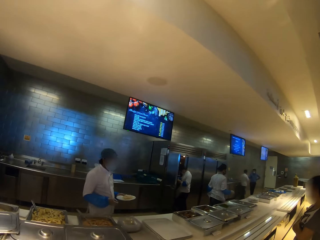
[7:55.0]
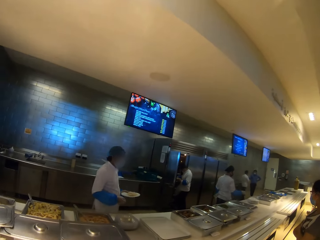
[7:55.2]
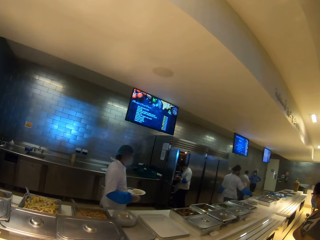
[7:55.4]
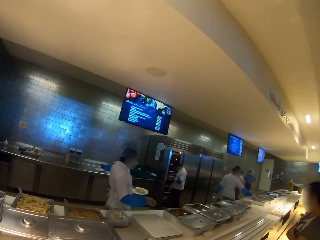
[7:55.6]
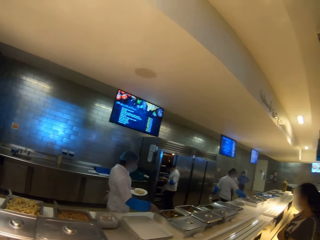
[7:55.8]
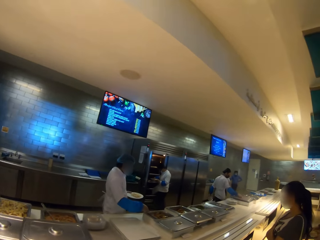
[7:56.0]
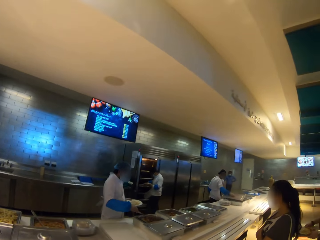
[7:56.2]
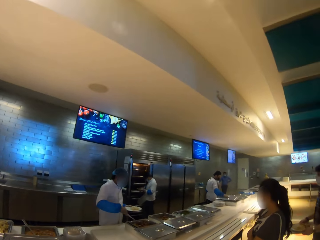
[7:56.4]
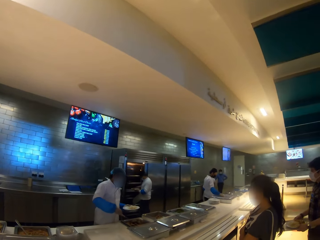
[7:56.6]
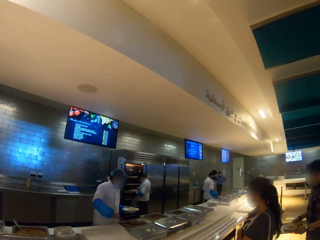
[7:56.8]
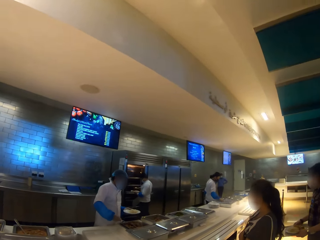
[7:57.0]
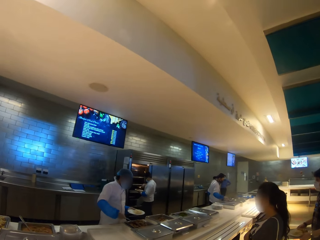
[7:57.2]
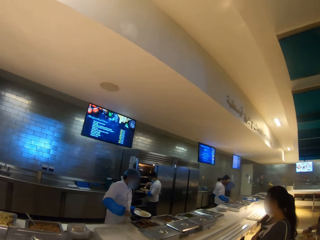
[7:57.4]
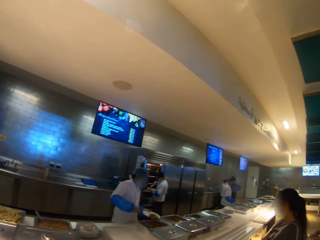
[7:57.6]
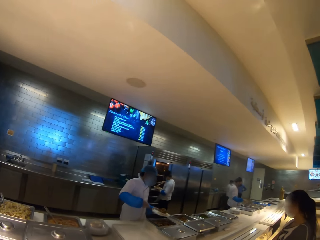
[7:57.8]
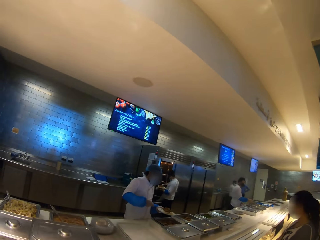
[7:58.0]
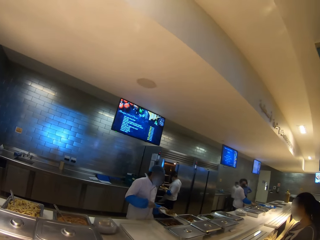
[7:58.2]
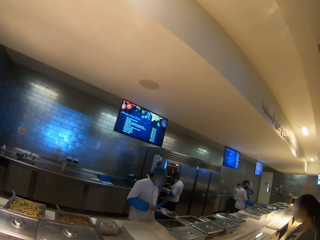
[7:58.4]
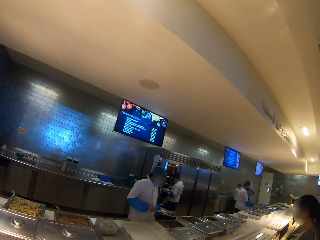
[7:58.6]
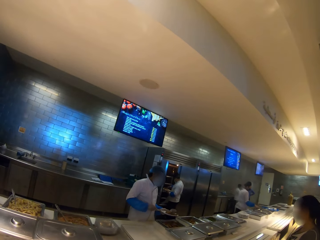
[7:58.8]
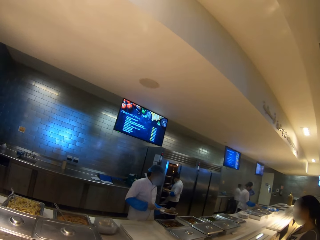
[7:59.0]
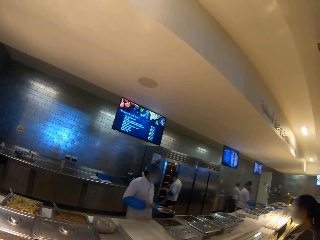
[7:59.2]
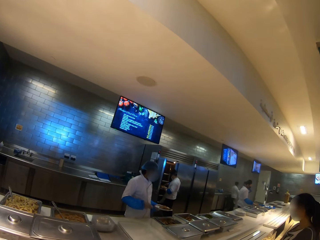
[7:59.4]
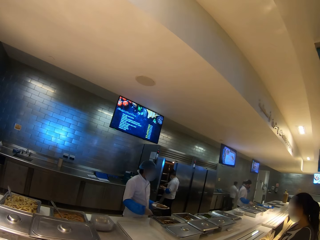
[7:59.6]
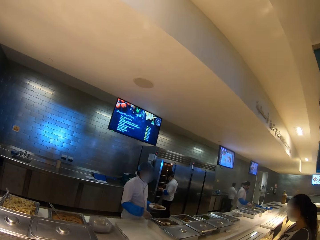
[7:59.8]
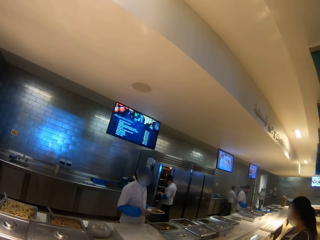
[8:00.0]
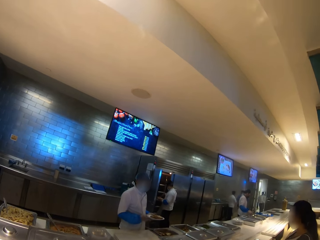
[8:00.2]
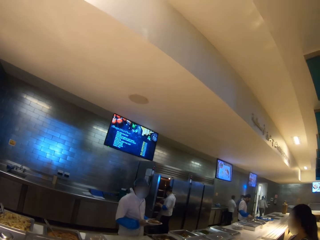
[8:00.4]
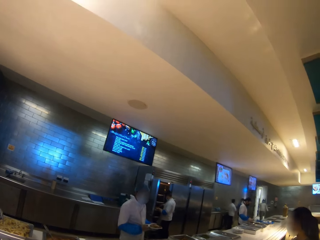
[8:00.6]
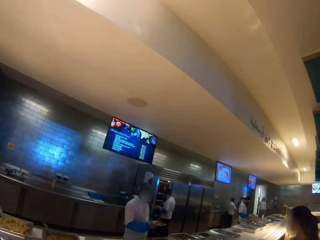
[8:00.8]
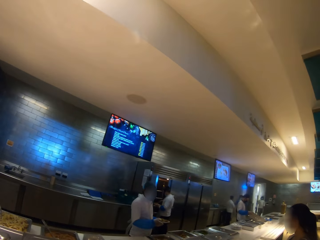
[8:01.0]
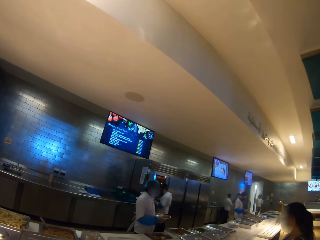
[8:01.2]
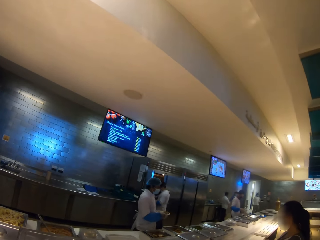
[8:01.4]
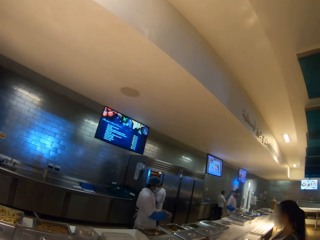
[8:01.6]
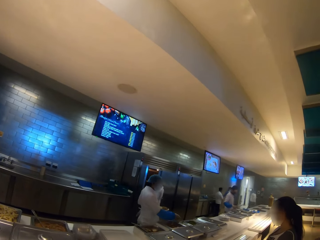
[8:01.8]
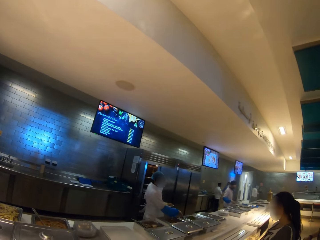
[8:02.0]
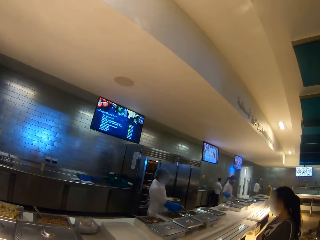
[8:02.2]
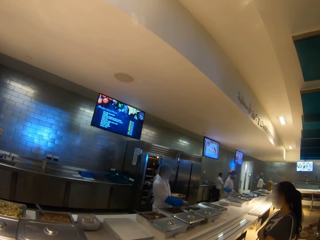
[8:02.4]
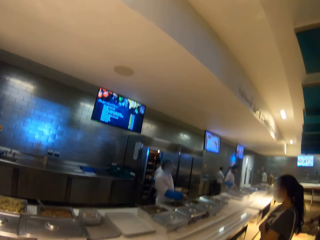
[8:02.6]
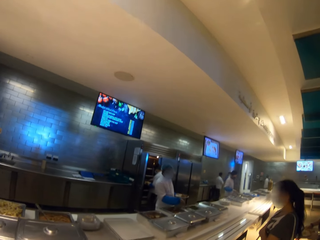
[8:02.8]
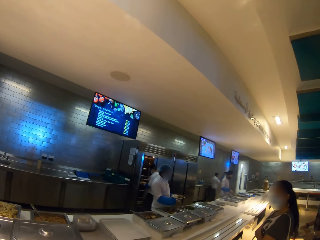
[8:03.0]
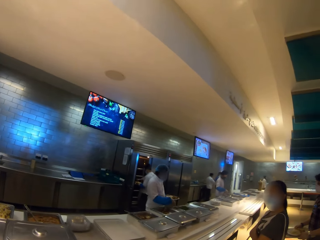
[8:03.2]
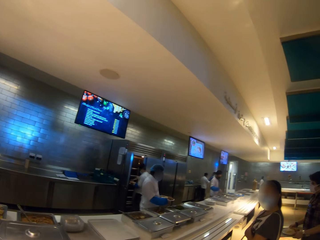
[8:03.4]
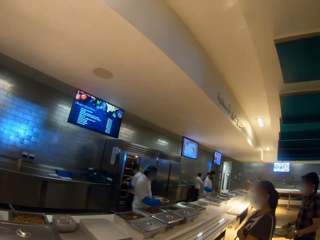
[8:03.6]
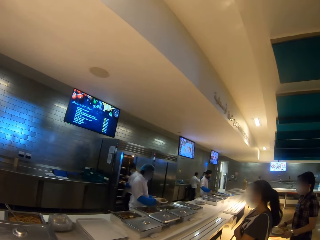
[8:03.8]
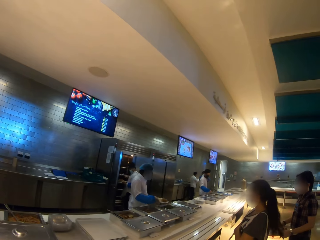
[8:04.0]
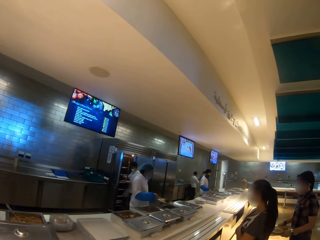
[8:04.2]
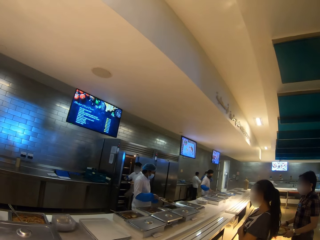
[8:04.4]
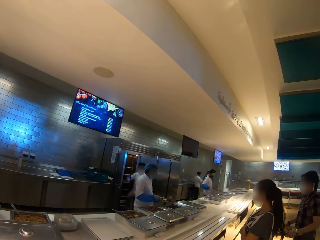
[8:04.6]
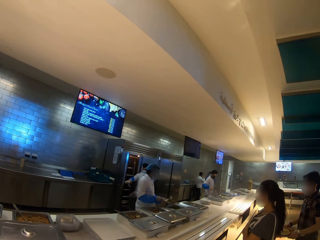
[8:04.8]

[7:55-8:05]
The camera wearer looks around the restaurant. A person puts something in the fridge.

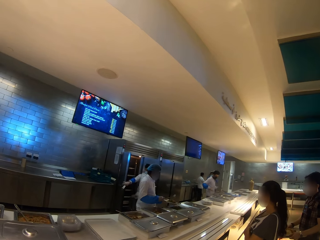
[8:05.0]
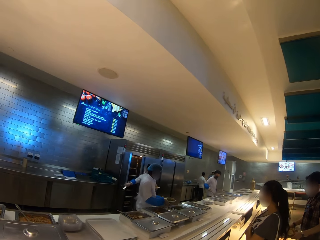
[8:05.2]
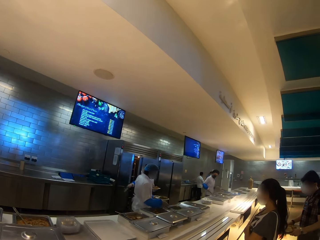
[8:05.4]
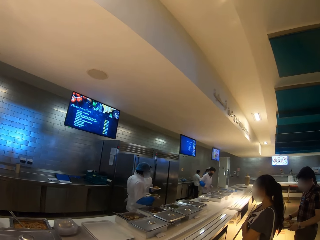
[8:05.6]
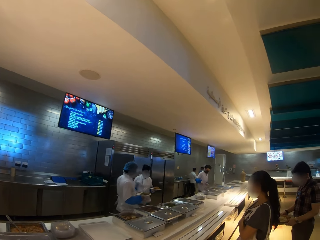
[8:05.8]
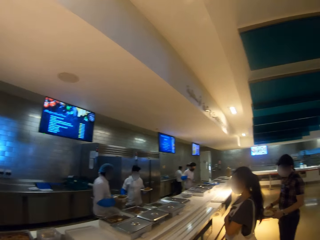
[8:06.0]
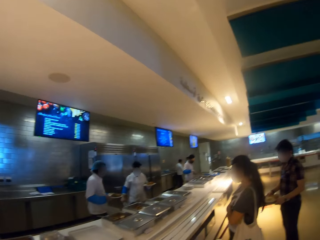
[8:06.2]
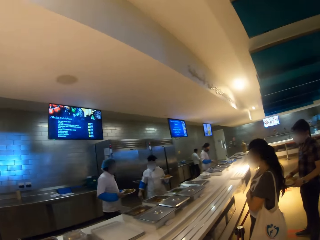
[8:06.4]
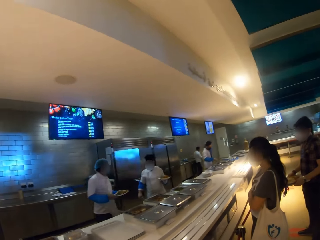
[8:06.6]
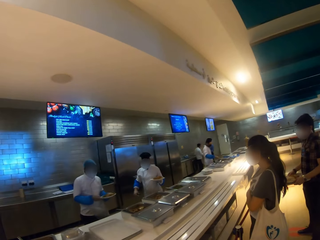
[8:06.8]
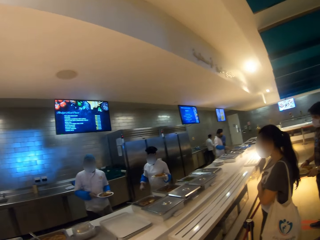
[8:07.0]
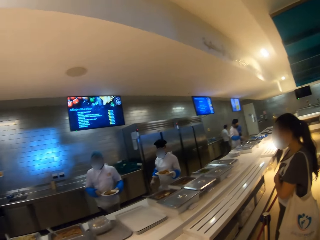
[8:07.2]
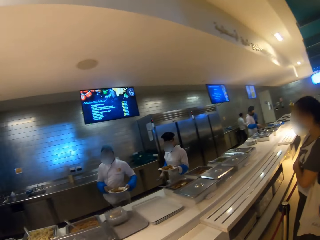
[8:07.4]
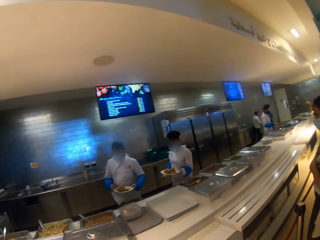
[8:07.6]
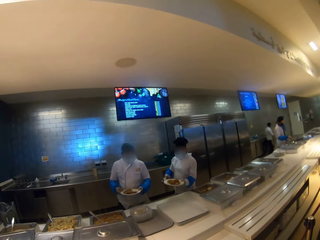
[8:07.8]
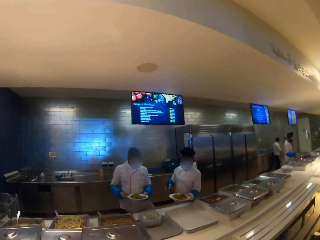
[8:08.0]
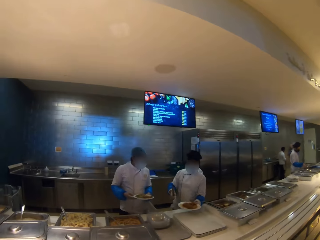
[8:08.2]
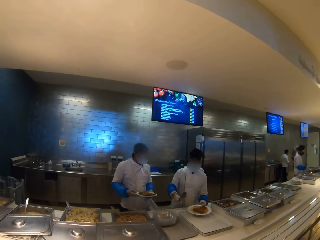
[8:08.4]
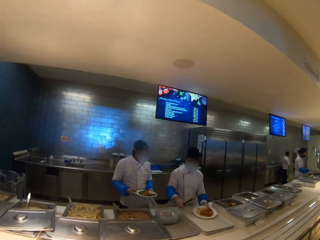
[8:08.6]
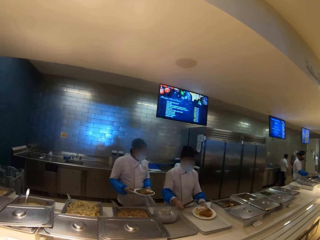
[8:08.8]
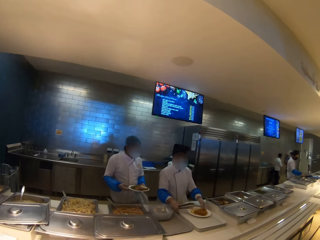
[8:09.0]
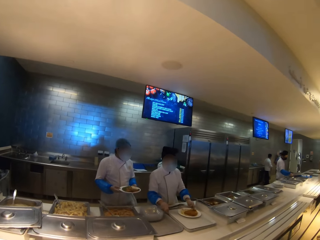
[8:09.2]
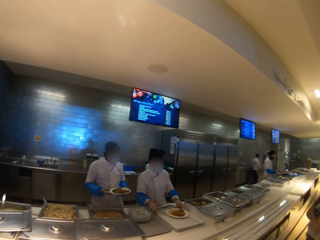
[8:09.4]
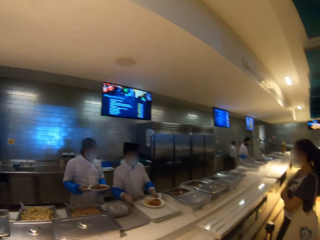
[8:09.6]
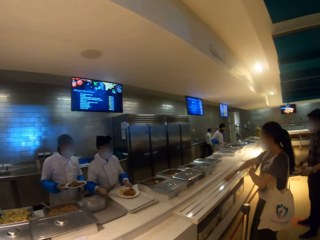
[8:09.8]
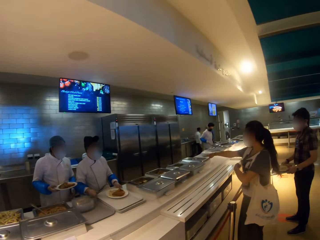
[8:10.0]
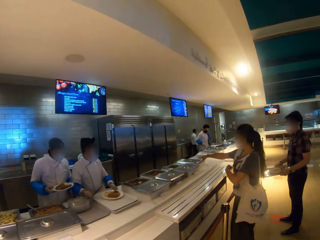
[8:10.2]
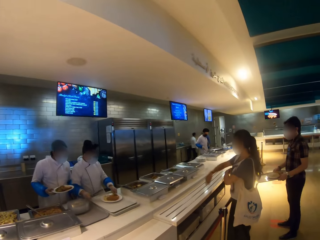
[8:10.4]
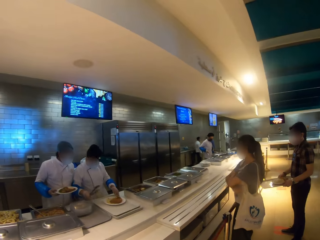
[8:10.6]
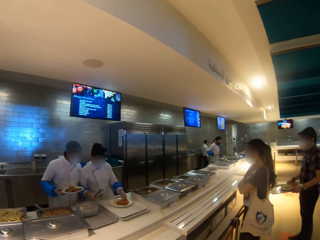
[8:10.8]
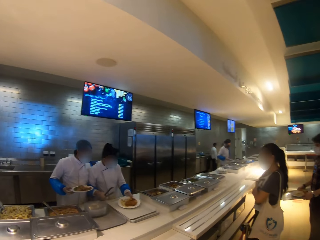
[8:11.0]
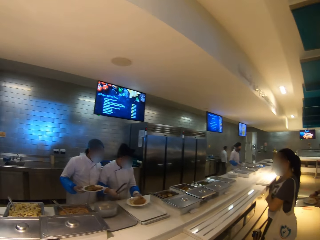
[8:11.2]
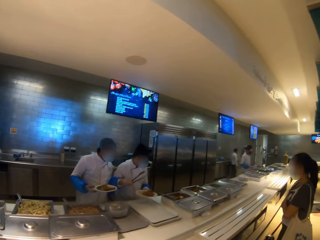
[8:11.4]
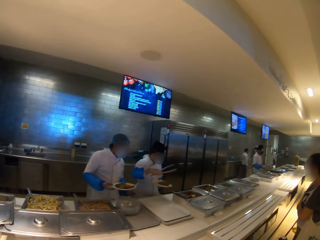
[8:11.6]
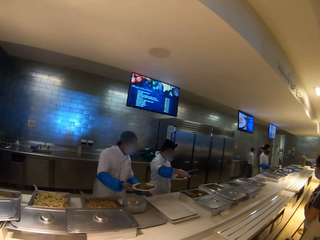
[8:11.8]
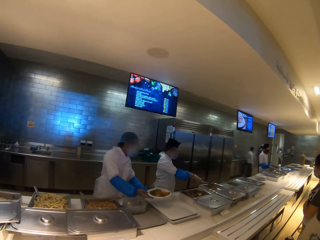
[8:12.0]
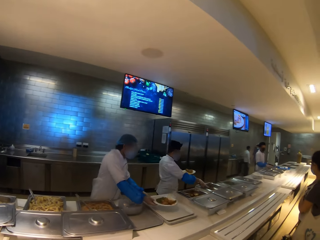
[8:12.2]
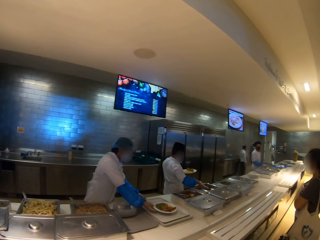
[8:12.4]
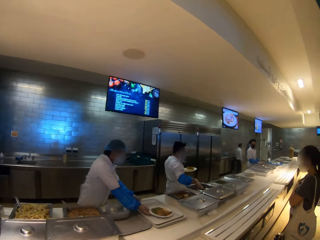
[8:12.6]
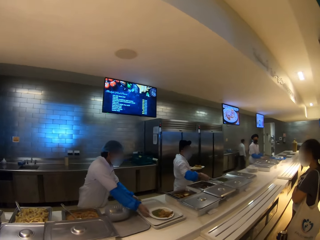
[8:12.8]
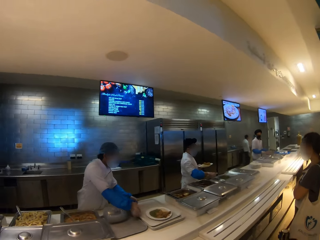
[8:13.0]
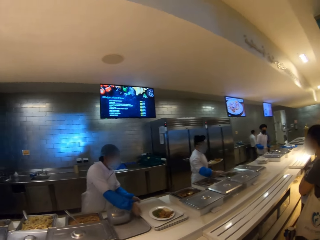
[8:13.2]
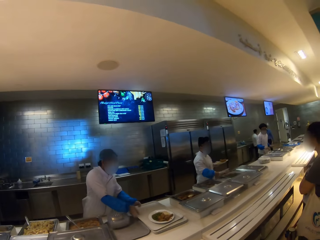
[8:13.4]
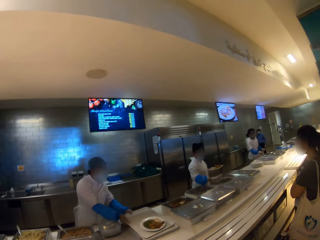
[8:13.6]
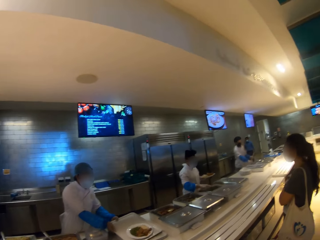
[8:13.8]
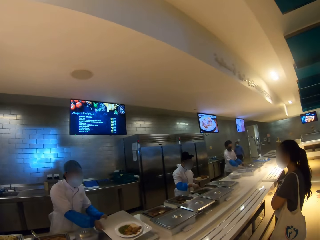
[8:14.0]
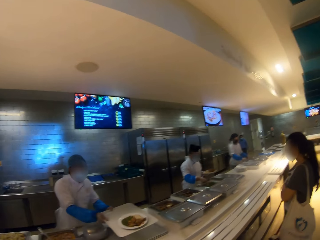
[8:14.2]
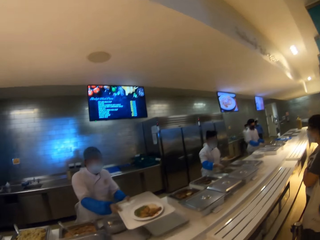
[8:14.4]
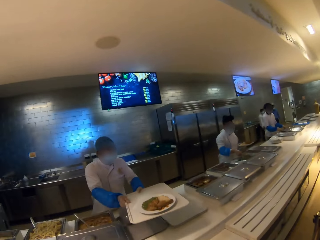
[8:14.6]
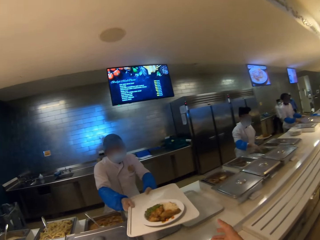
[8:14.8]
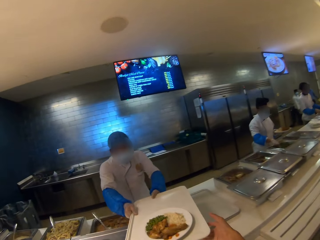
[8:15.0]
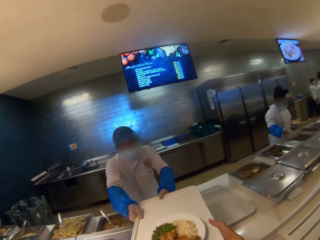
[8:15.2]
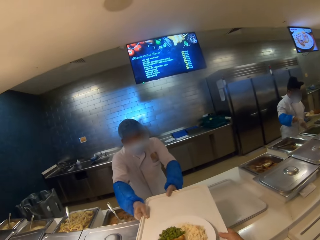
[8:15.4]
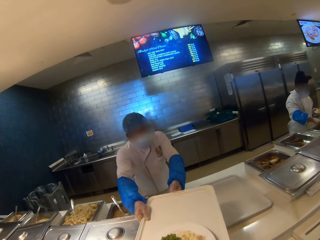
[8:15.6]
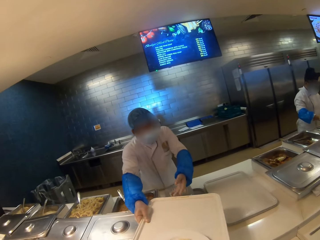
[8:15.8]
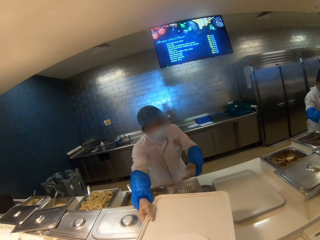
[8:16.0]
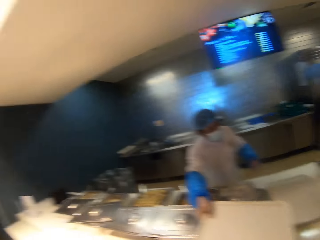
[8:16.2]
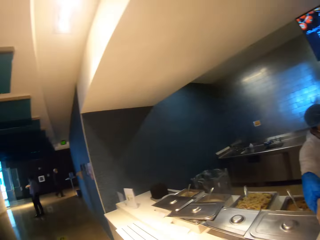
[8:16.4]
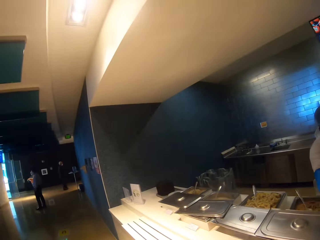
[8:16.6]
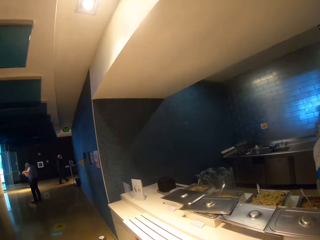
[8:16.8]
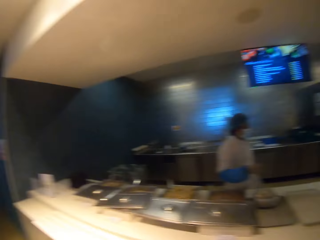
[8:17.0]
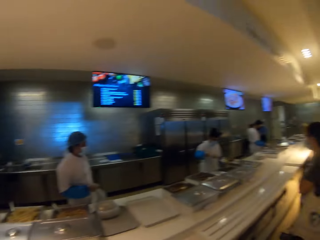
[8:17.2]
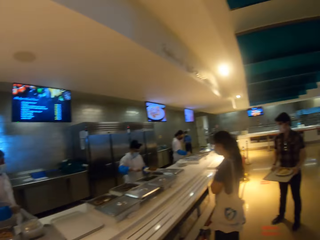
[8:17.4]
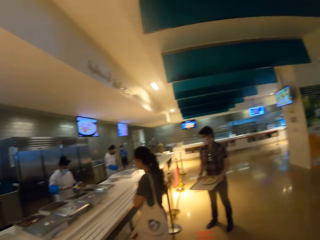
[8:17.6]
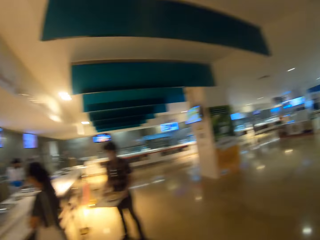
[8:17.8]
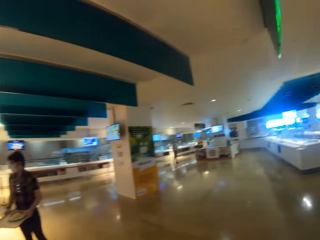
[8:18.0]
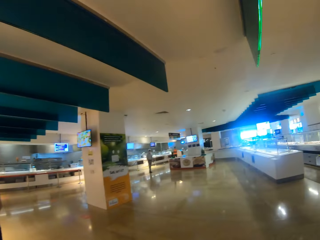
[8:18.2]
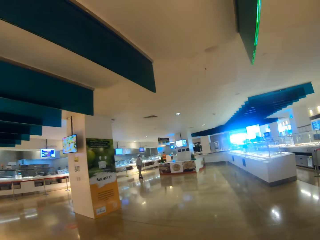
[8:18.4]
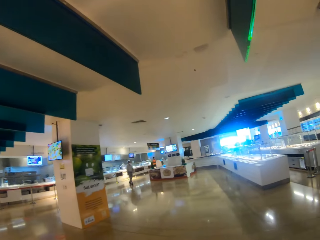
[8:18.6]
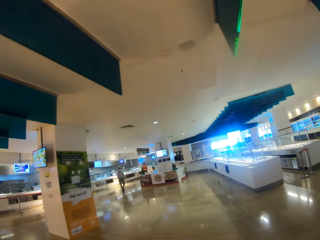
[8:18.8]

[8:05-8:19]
A man walks around. A person puts the plate on the tray. The camera wearer looks at a woman. Another person puts the plate on the tray. The camera wearer takes the tray from the other person. They look around the restaurant.
